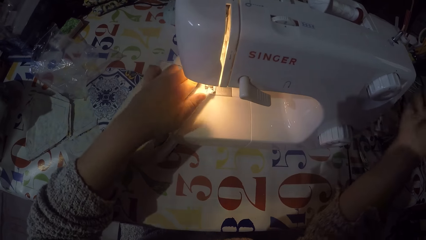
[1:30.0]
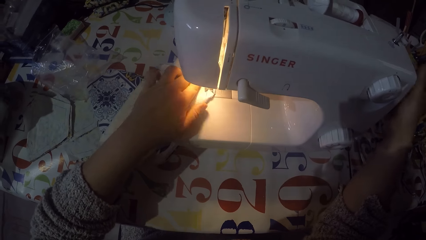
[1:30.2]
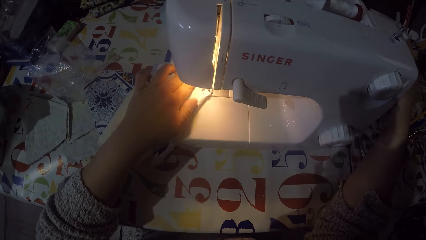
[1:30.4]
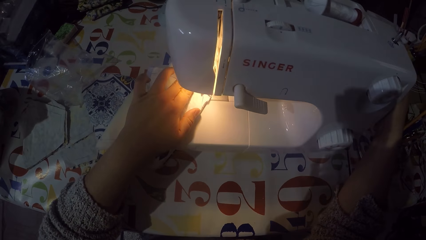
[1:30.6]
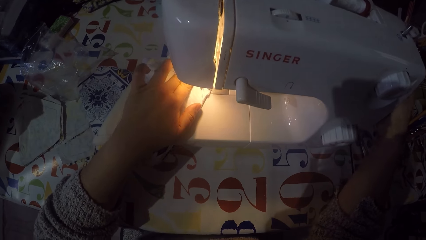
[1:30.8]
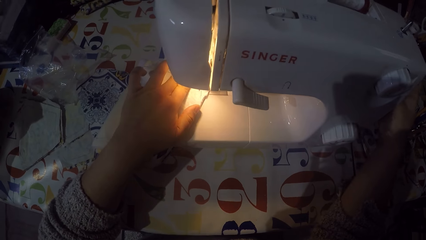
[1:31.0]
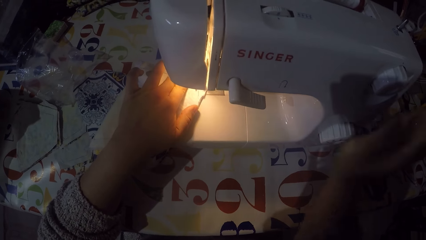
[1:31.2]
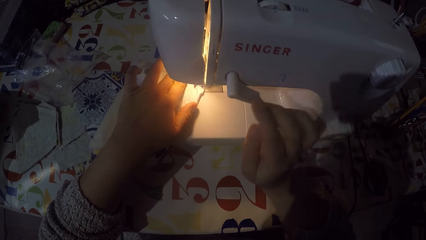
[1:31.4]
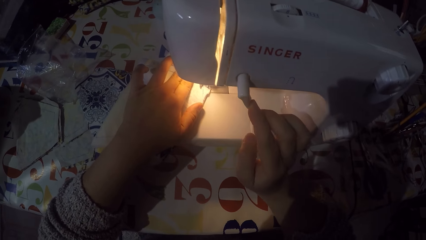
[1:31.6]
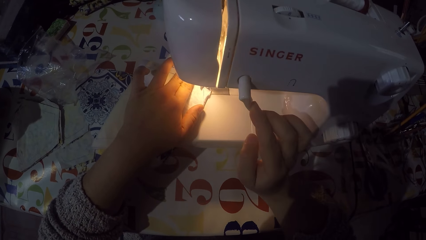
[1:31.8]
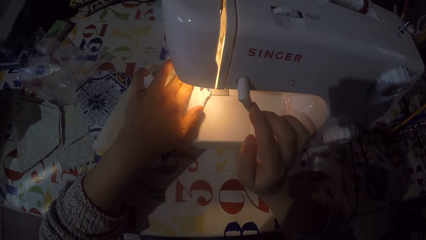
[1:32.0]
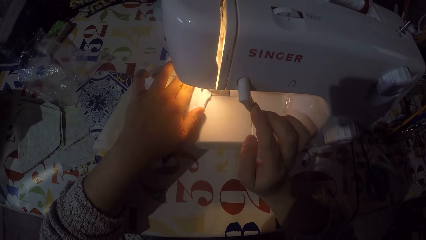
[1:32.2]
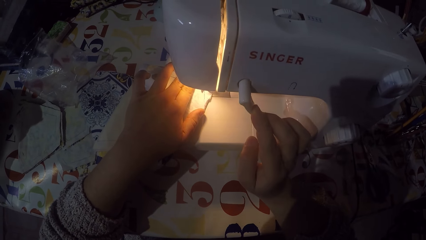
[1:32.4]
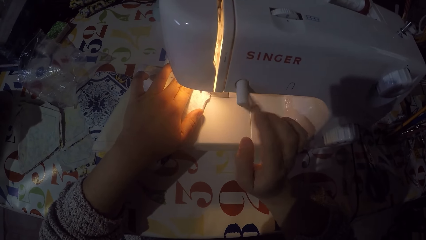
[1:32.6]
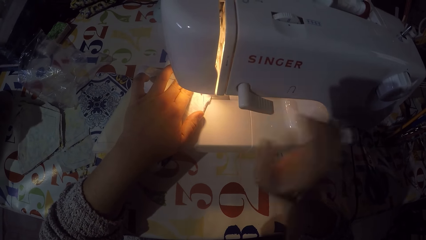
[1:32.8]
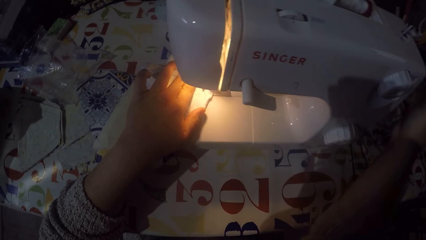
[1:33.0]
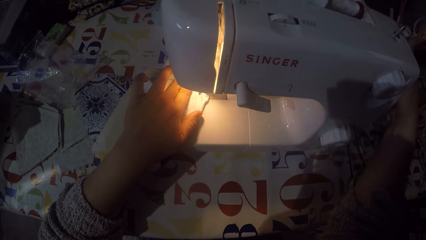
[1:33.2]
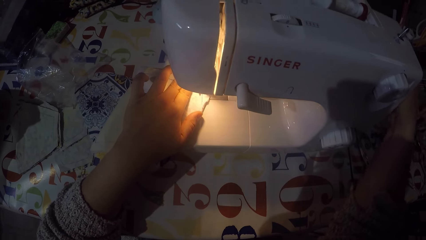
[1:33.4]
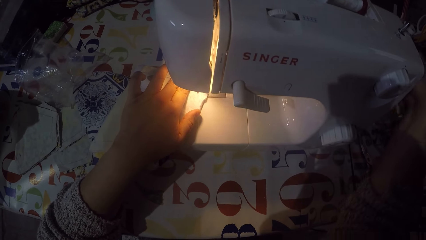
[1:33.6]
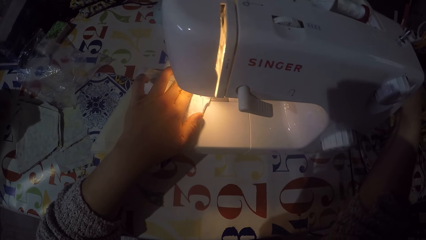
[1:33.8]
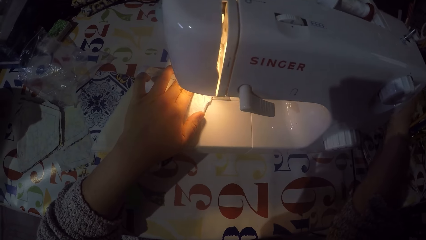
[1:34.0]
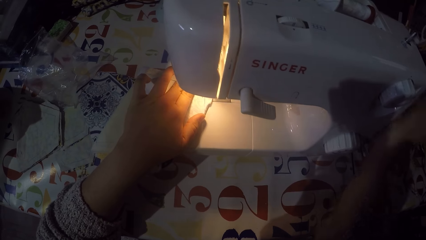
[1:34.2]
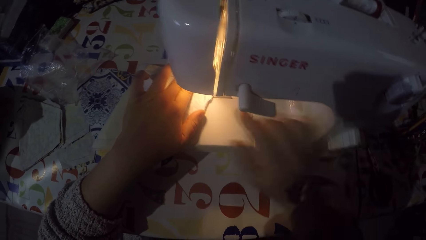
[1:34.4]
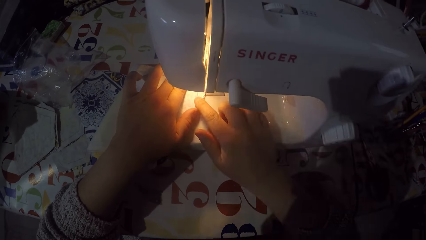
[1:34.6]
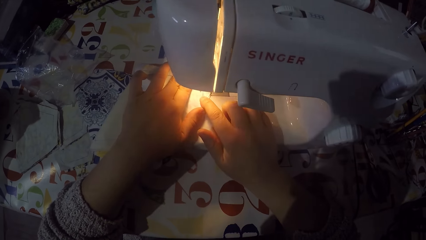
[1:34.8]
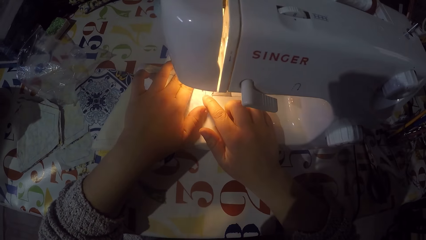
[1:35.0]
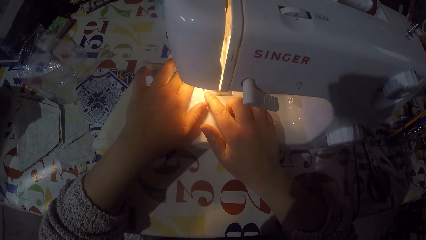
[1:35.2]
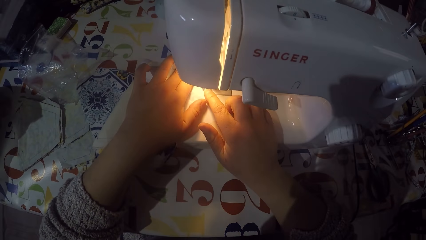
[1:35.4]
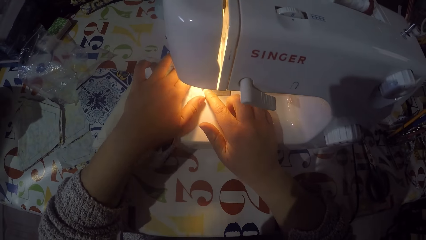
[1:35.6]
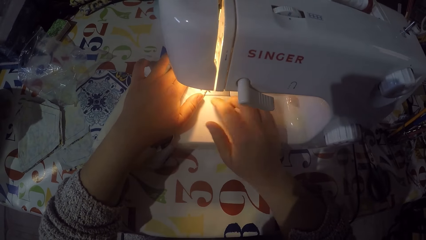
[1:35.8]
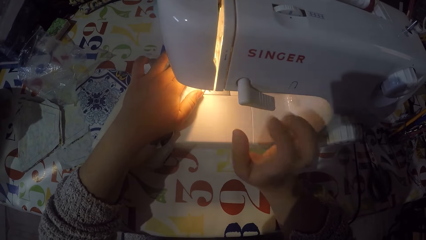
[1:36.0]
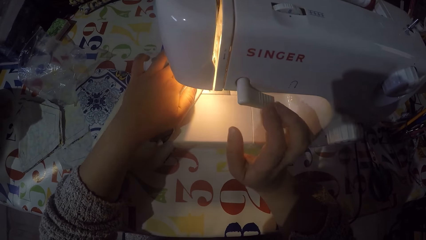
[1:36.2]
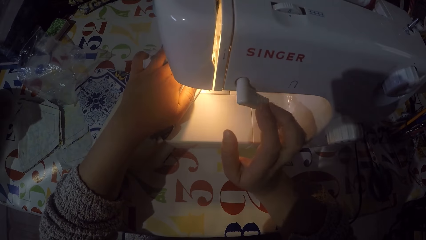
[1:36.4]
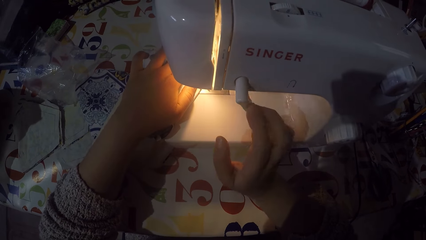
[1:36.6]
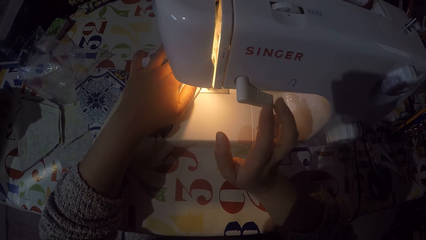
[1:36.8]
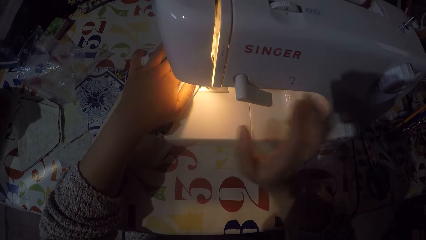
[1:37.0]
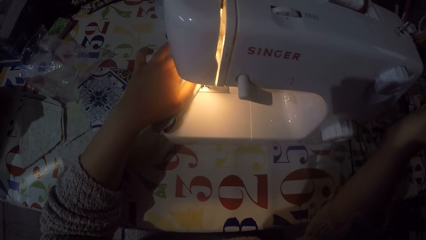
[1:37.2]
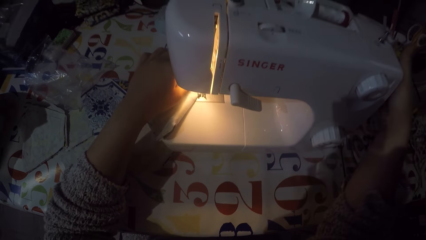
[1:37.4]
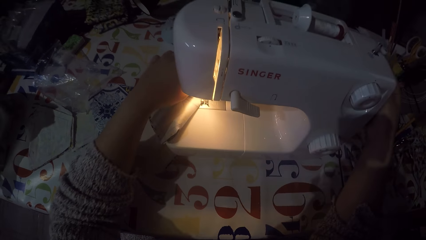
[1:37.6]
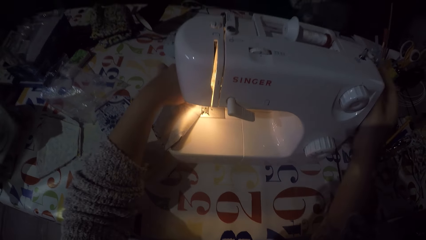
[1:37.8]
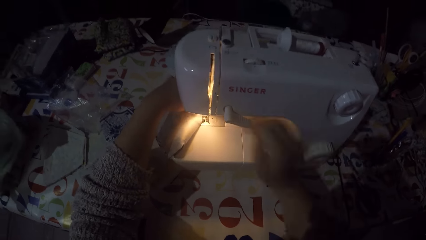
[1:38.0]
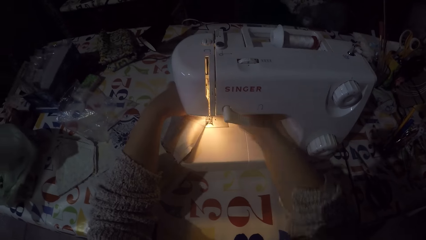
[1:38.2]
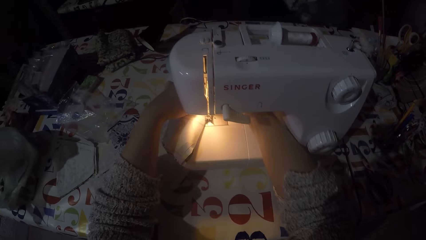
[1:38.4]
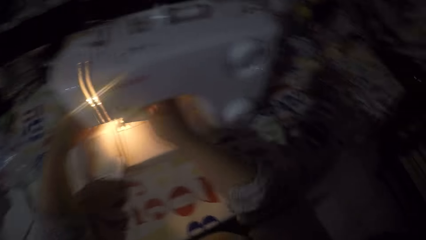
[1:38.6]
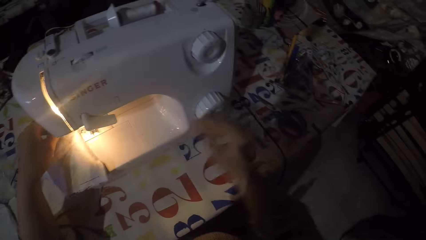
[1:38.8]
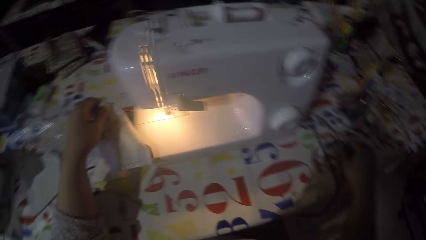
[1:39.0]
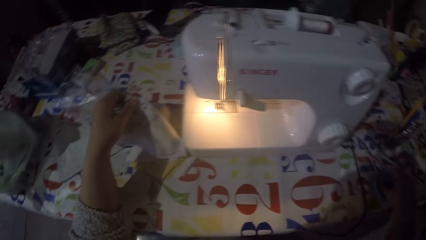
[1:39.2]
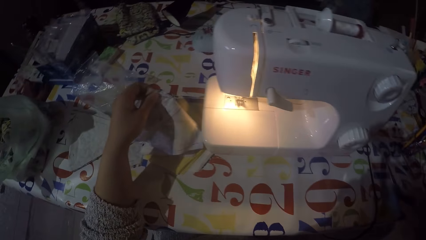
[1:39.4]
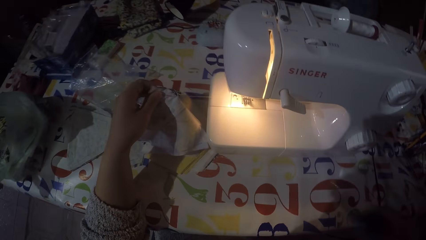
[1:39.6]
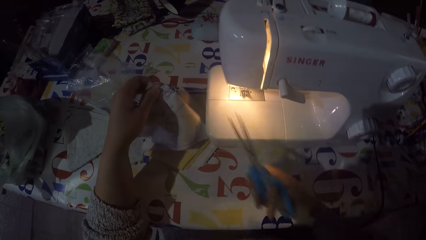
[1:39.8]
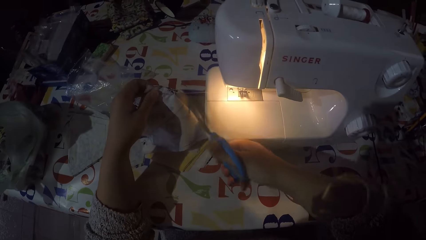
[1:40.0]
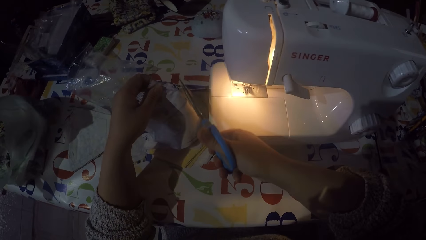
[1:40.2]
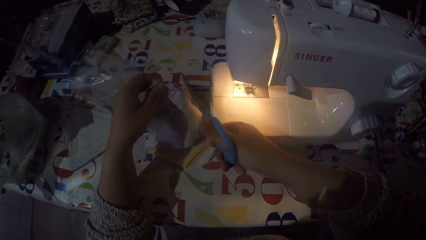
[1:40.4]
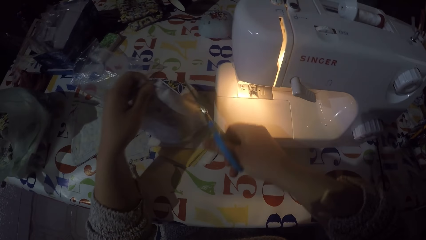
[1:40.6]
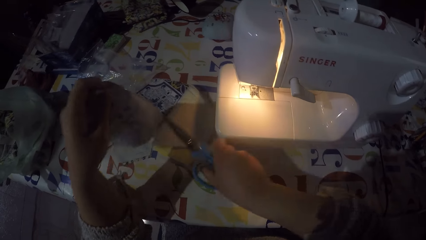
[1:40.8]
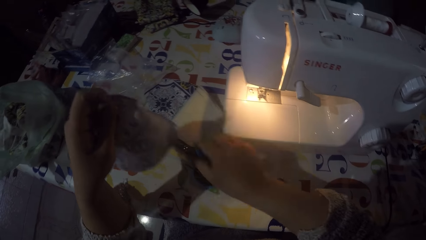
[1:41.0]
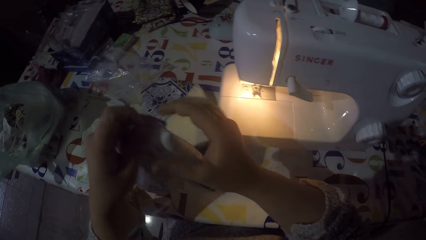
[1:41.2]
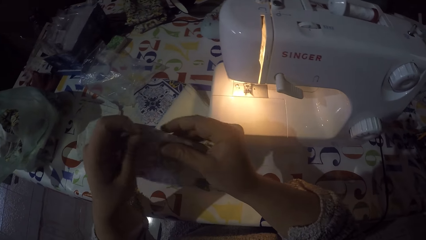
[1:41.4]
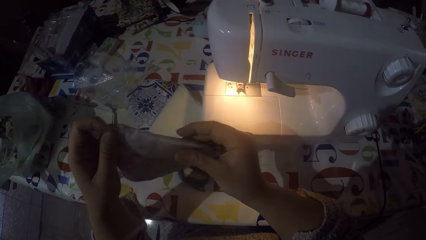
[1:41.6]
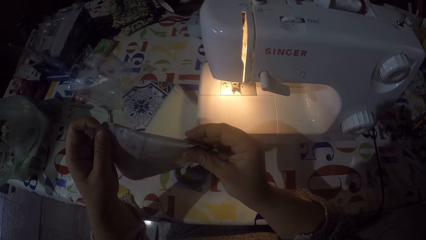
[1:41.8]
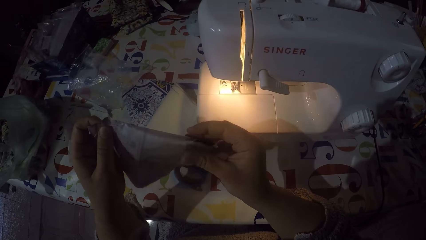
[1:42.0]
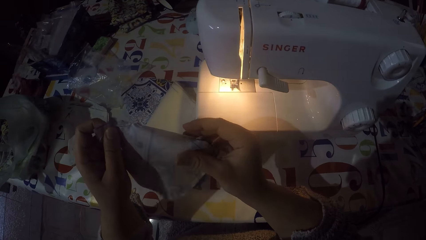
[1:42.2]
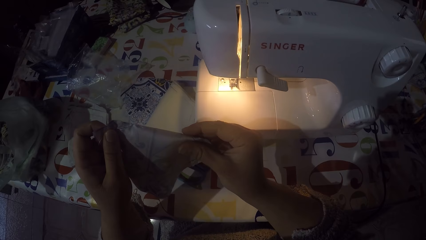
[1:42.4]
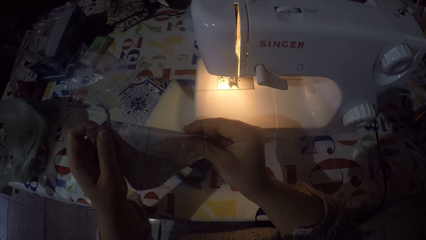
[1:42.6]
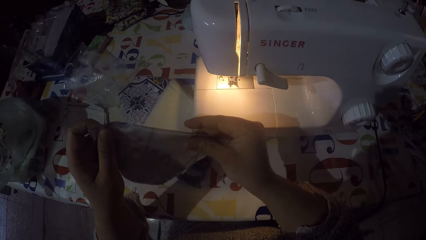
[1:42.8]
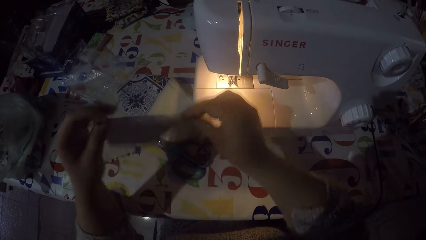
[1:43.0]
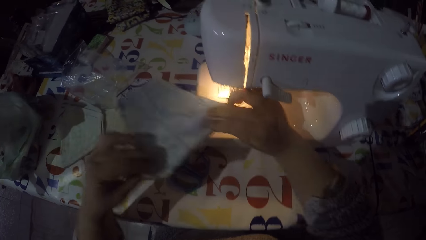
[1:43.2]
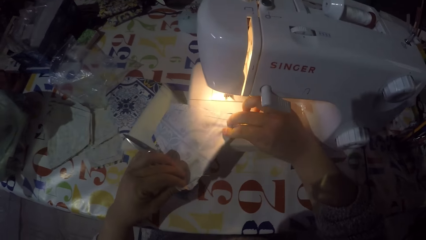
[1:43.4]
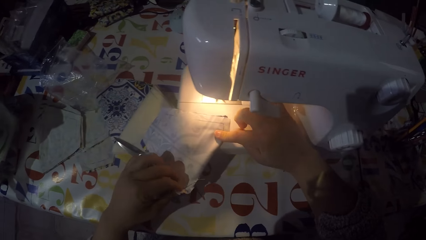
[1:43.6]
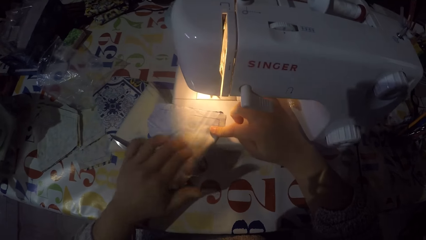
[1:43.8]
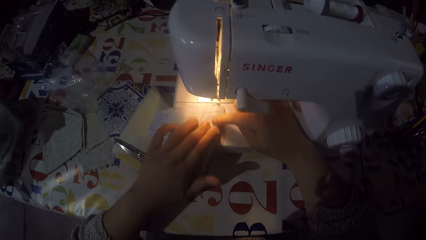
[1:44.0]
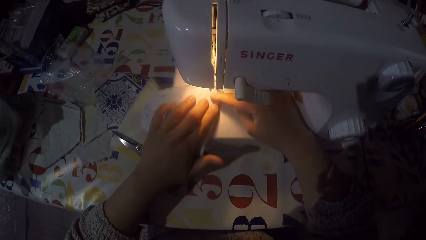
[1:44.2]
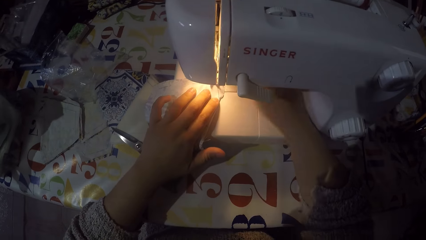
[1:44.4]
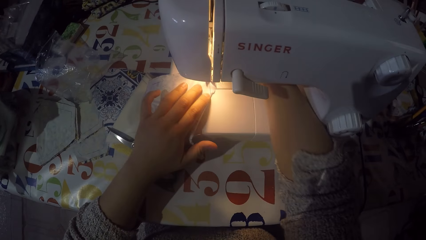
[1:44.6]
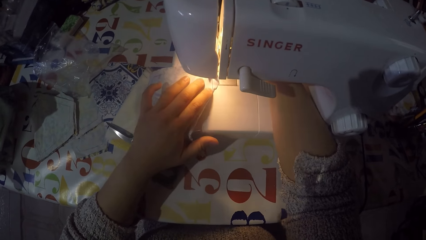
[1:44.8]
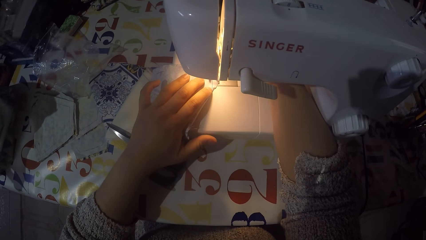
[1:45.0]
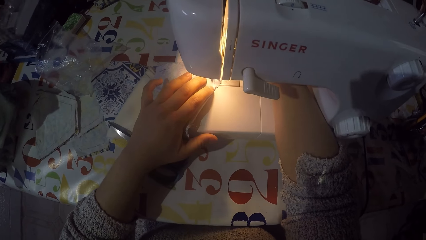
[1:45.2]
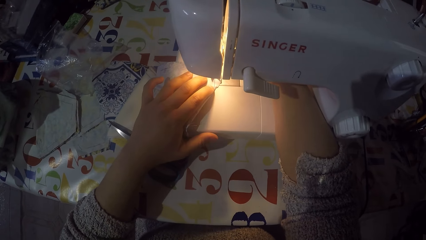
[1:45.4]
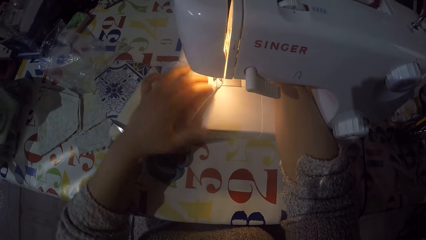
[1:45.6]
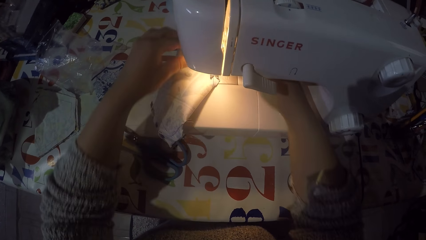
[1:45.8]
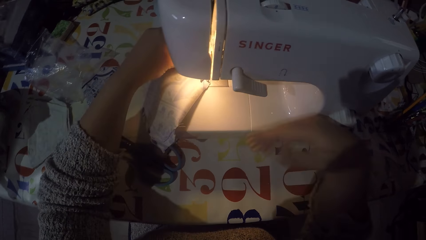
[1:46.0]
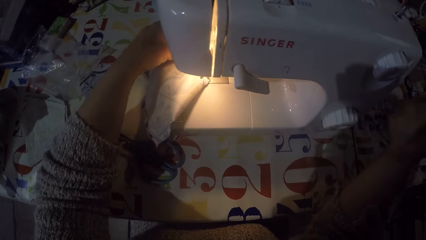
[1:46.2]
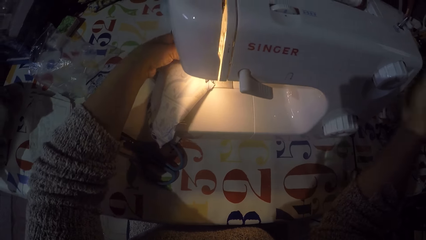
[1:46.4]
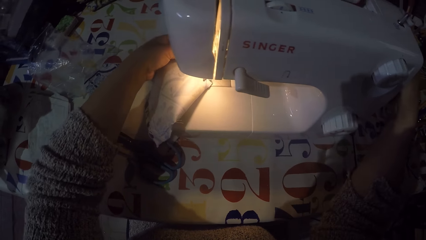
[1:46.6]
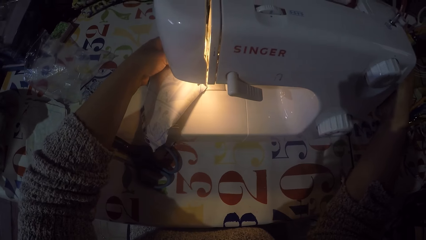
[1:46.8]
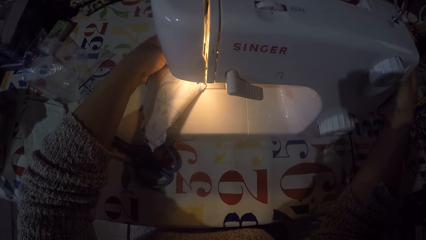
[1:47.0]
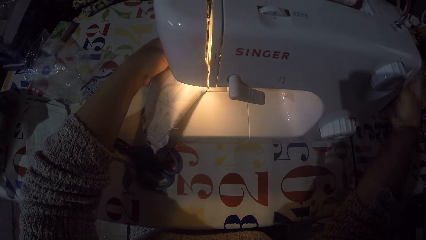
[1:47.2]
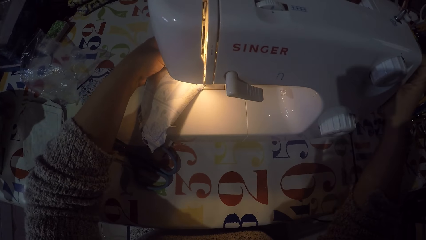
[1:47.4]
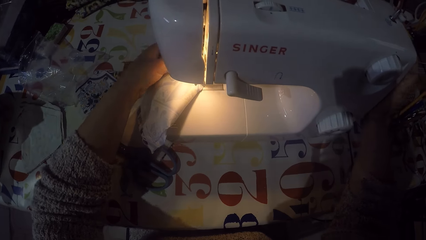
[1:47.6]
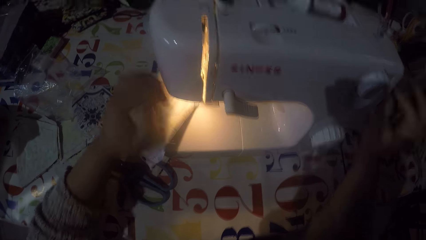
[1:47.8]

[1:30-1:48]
The camera wearer touches the hand wheel with his right hand. He pushes the thread take-up lever down with his right hand. He touches the hand wheel with his right hand. He holds the piece of cloth with both hands. He sews the piece of cloth. He pushes the thread take-up lever down with his right hand. He touches the hand wheel with his right hand. He removes the piece of cloth from the sewing machine. He picks up the scissors with his right hand. He cuts the sewing thread using the scissors. He puts the scissors on the table. He holds the piece of cloth with both hands. He looks at the piece of cloth. He puts the piece of cloth on the sewing machine. He touches the hand wheel with his right hand.
